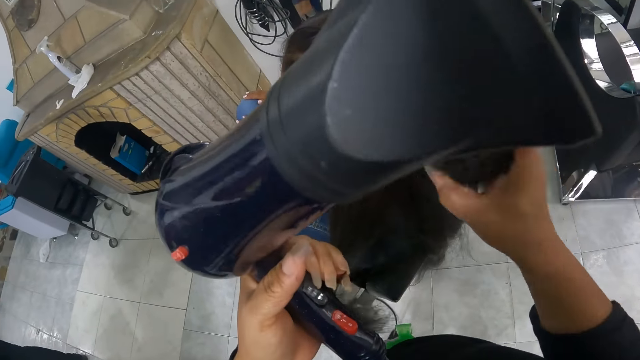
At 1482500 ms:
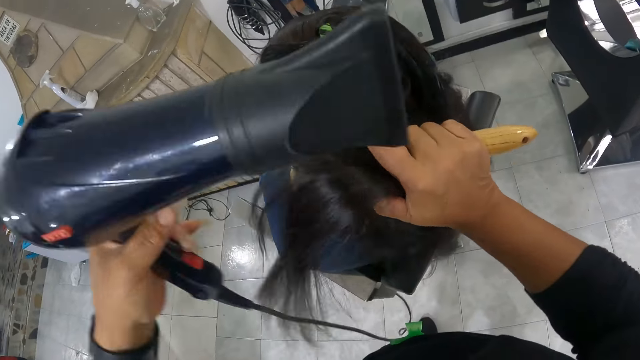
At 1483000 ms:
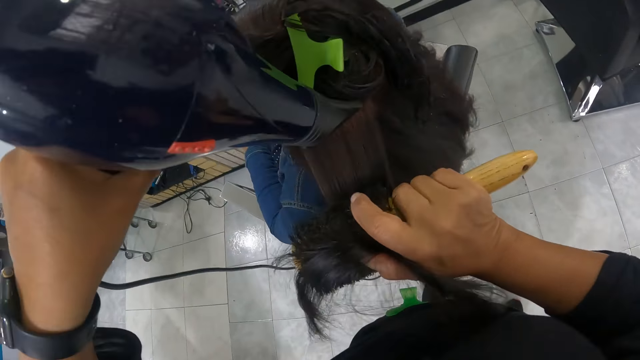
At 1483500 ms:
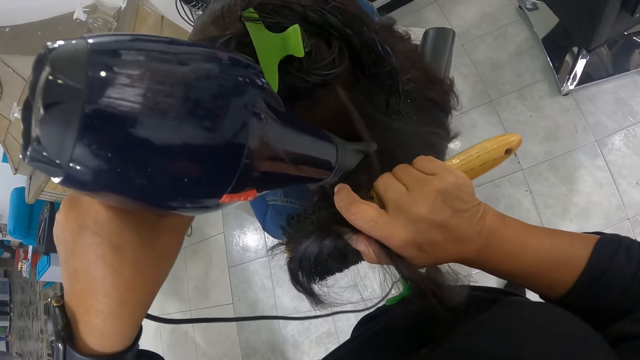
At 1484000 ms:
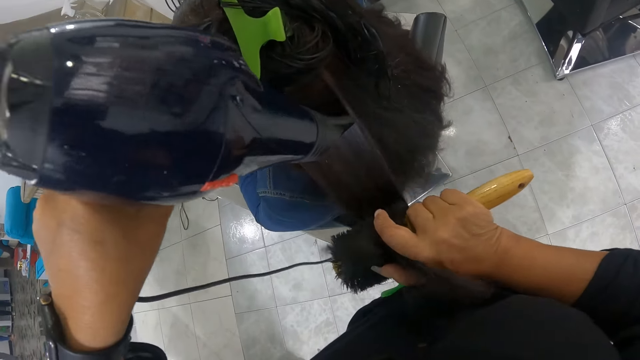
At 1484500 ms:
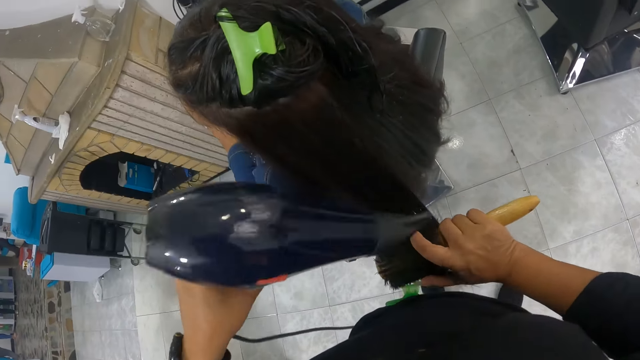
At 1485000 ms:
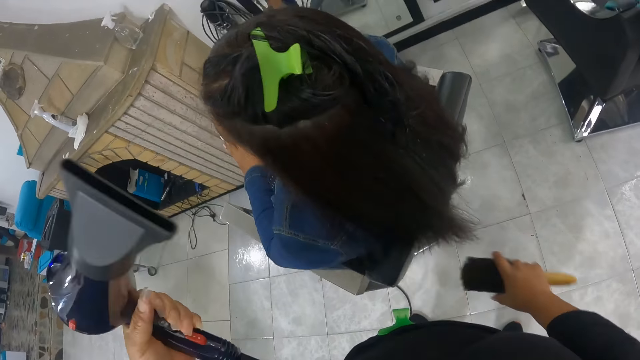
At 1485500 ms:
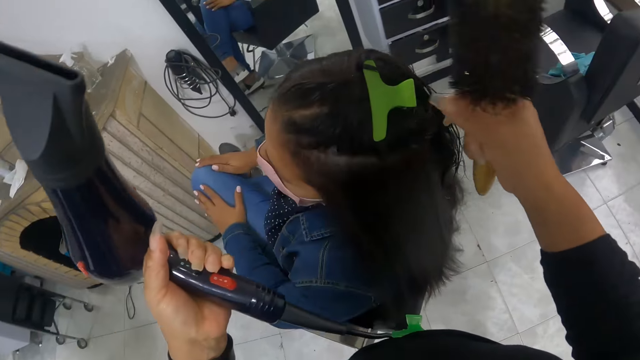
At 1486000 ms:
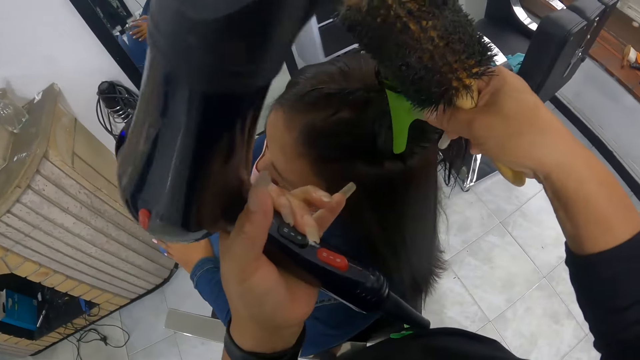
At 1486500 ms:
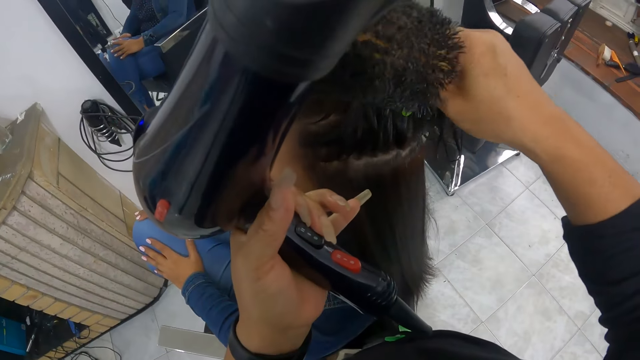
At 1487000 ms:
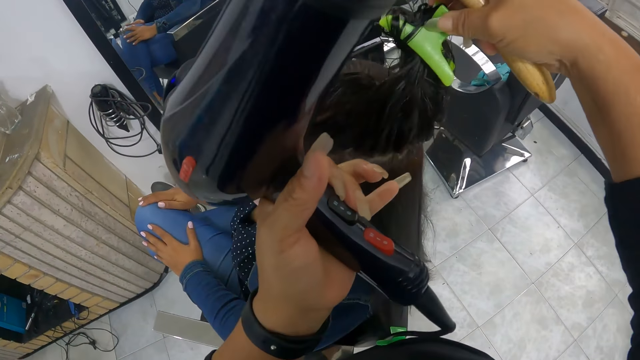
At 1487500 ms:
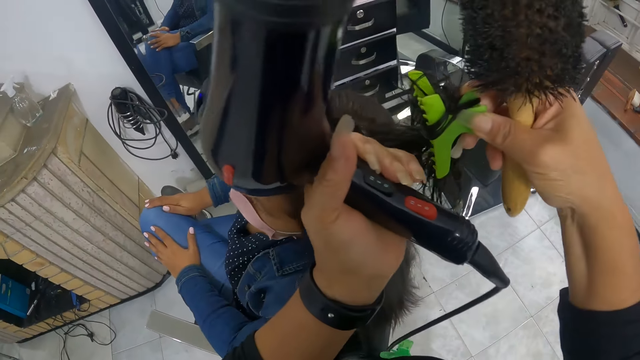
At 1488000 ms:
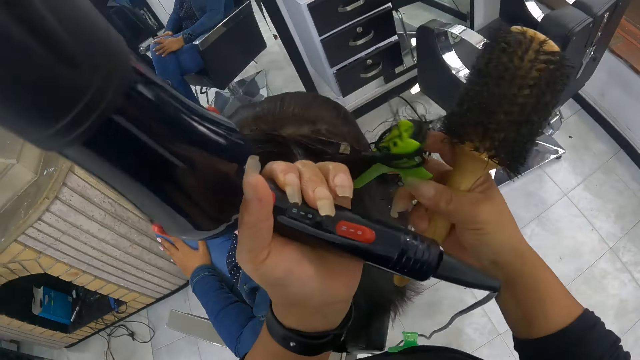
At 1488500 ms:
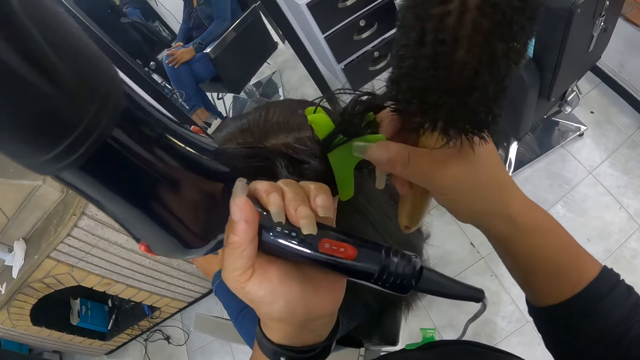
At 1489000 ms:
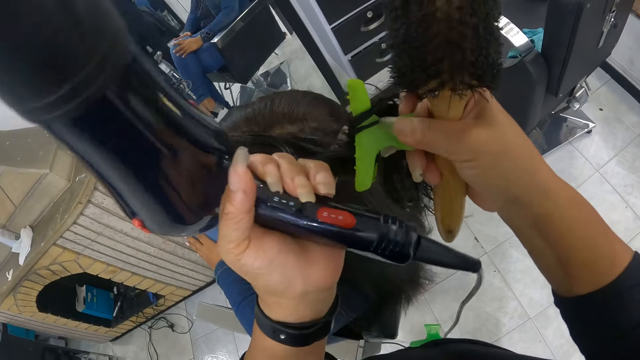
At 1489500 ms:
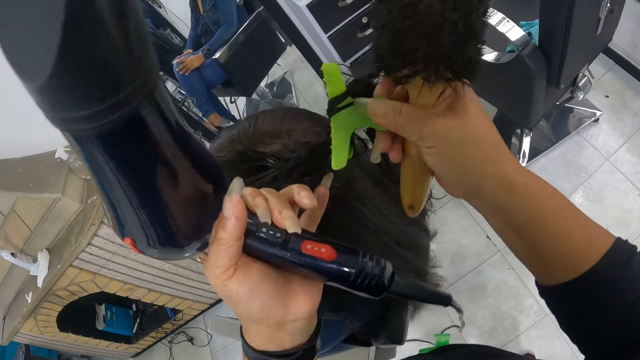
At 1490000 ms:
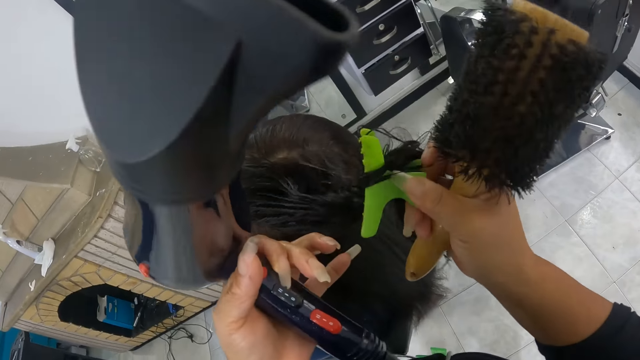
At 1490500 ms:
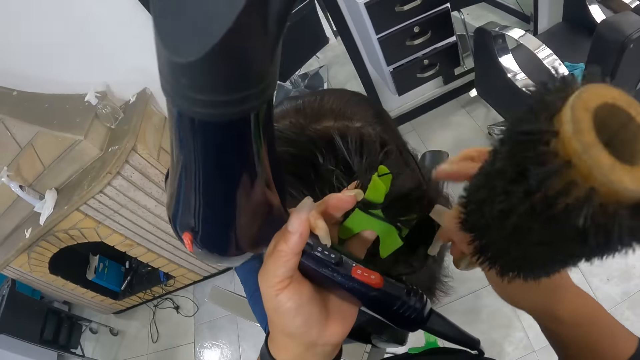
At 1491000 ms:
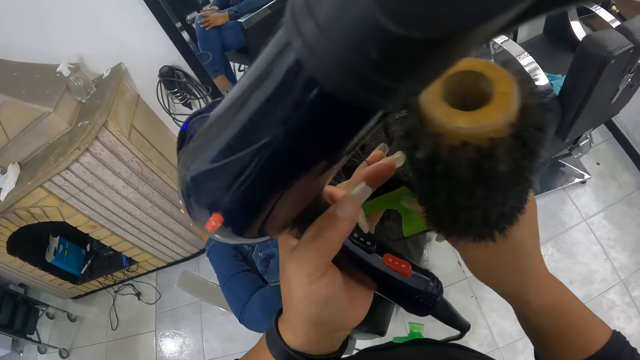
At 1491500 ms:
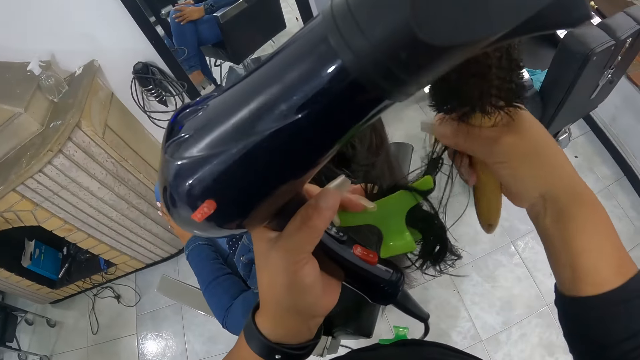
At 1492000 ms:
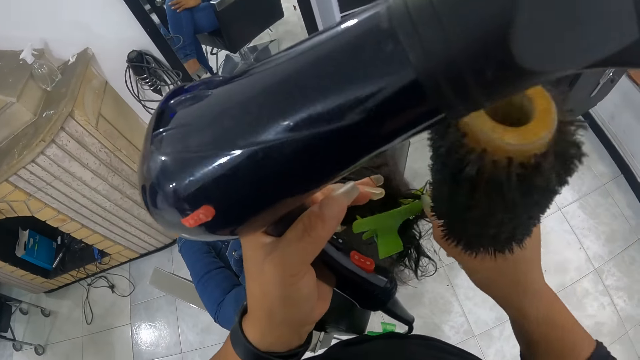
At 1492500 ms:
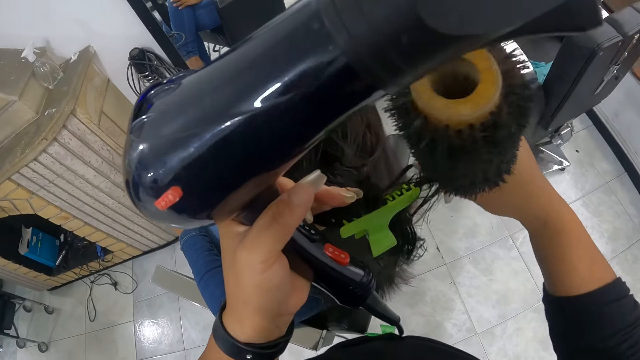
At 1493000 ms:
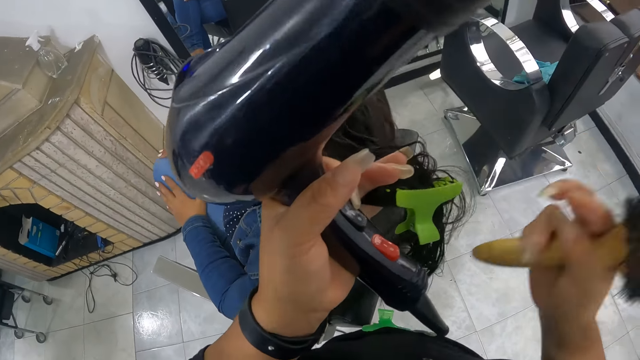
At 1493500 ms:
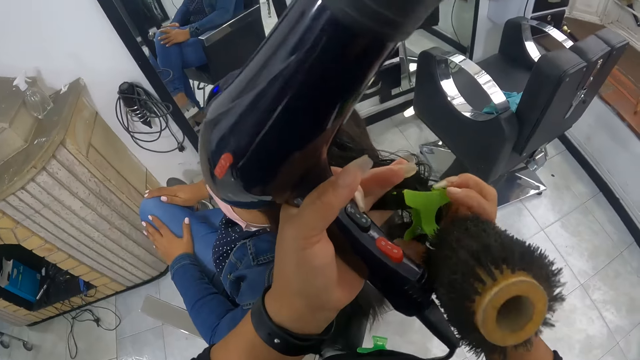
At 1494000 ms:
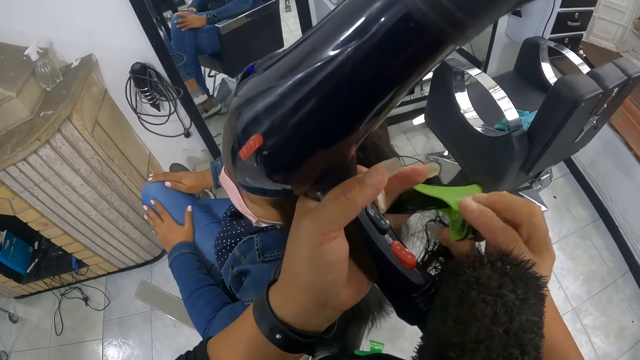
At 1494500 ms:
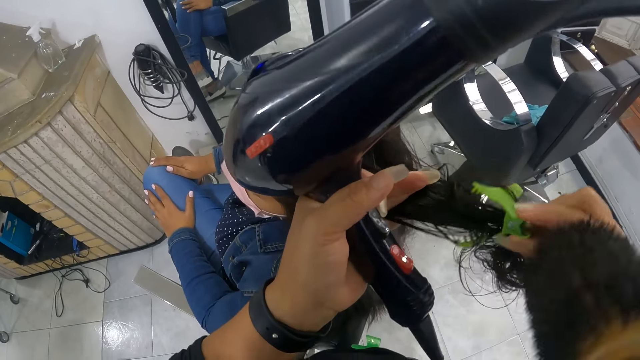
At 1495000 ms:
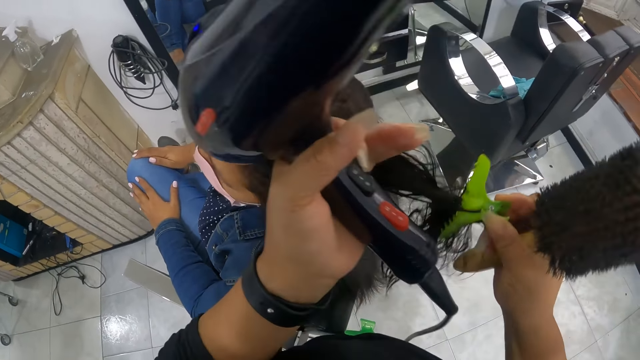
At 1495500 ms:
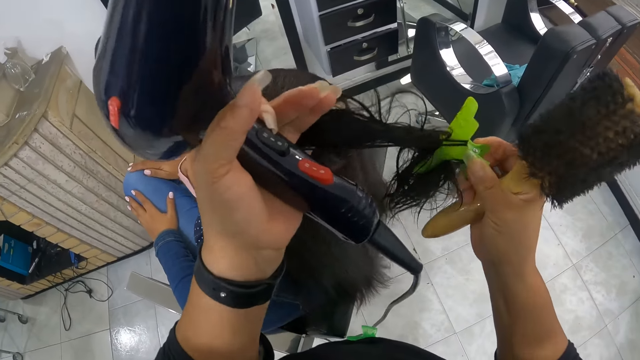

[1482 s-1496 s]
The camera wearer combs the woman's hair with the hair roller comb in her right hand and the hairdryer in her left hand. She removes the hair clip on the woman's head with her right hand. She removes hair on the hair clip.

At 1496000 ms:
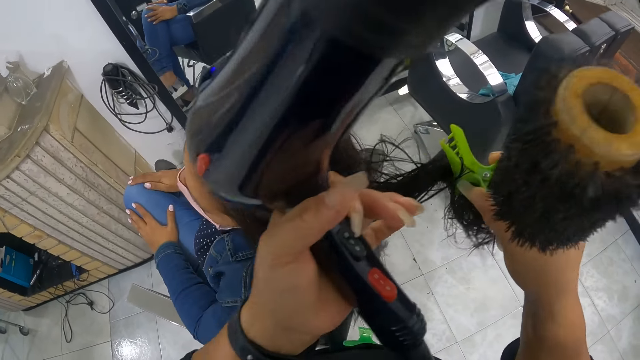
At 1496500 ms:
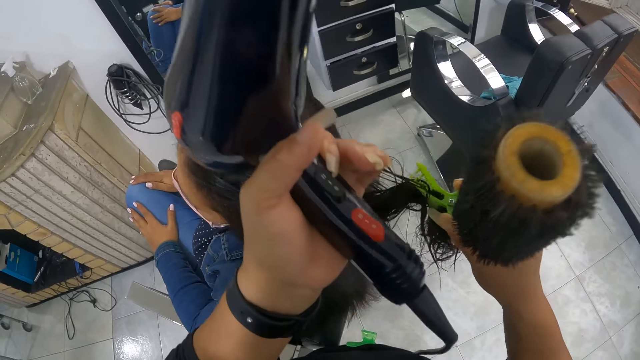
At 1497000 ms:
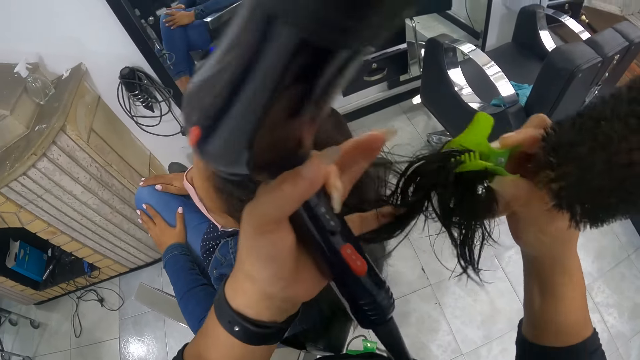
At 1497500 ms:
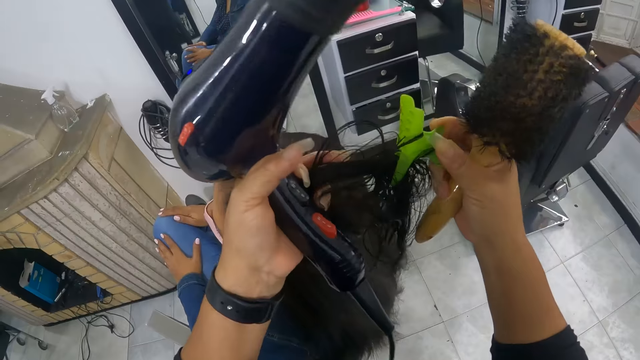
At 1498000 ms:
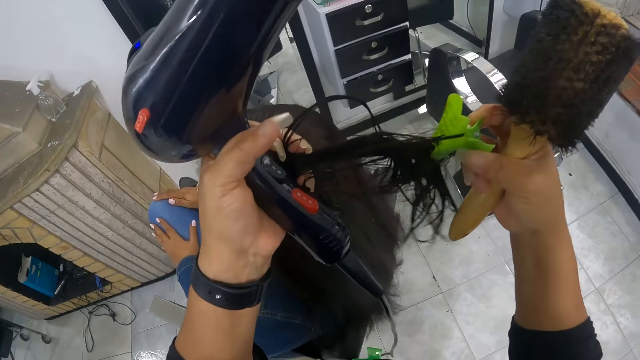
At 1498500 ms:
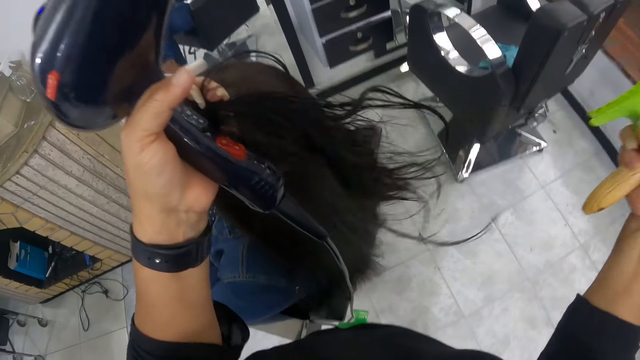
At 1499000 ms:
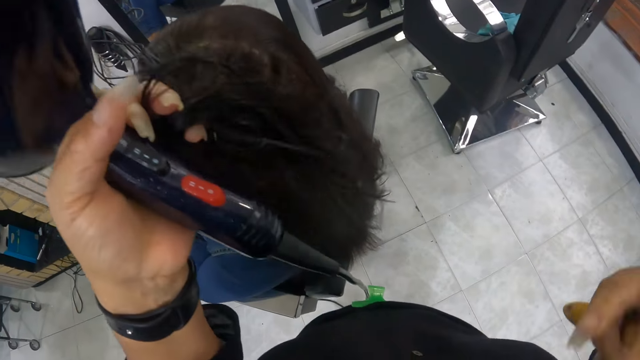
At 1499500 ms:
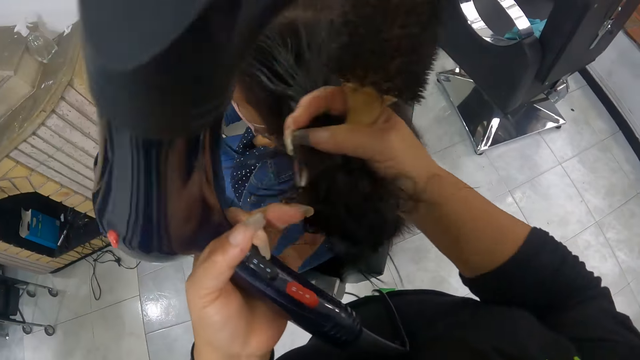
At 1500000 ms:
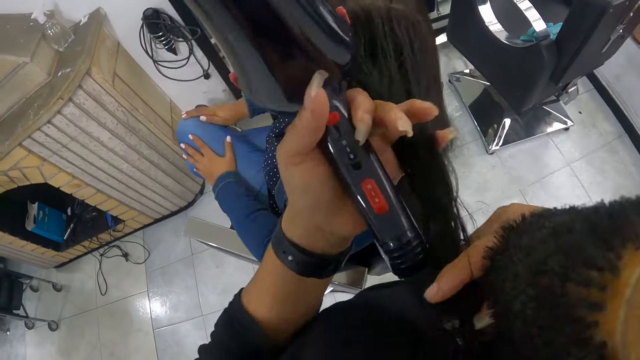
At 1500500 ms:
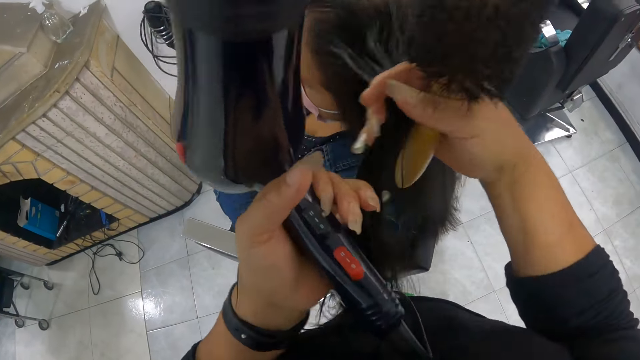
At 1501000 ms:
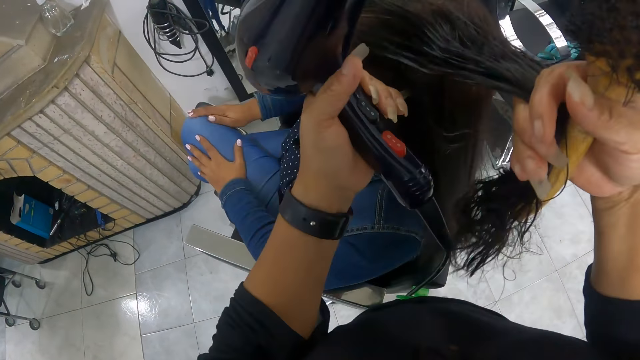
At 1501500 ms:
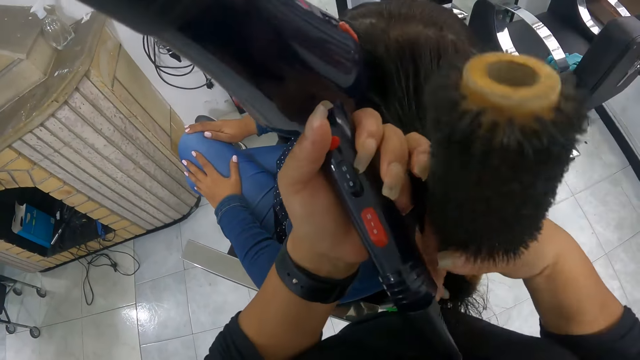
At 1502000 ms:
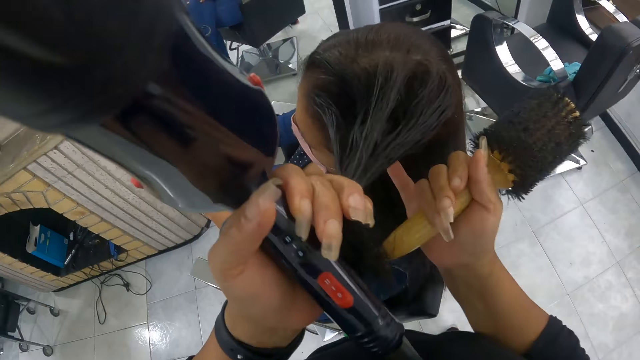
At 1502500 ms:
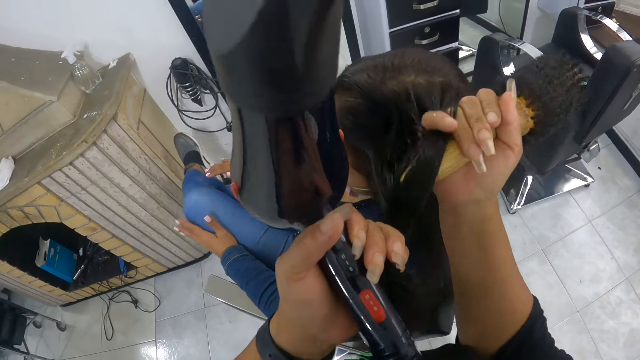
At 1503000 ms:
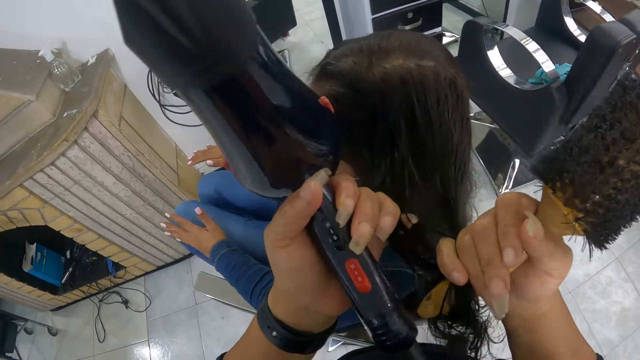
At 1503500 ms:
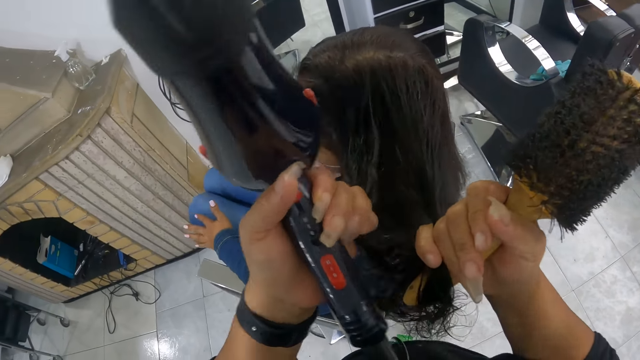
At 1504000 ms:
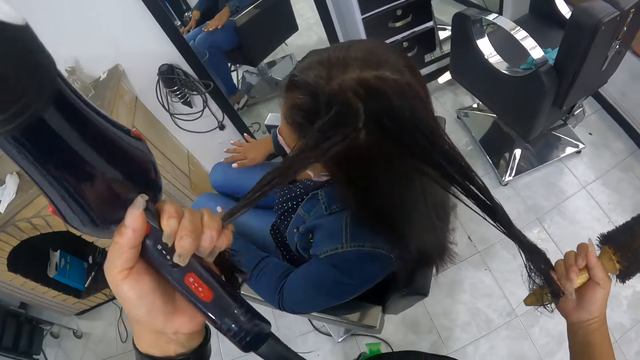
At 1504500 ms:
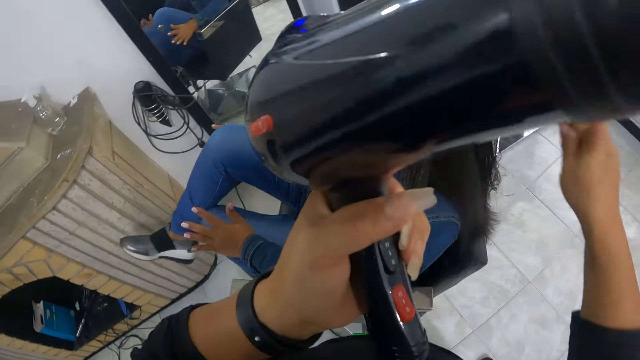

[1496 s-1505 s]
The camera wearer adjusts the woman's hair with both hands. She pulls the hair.
